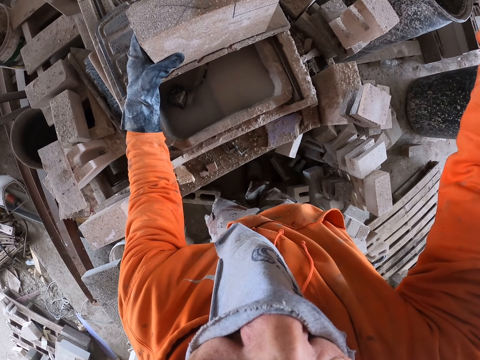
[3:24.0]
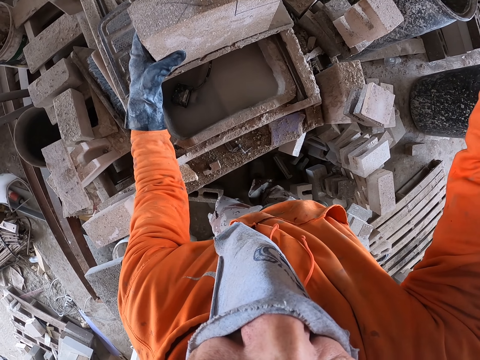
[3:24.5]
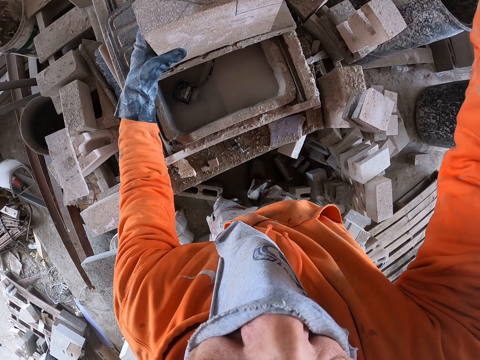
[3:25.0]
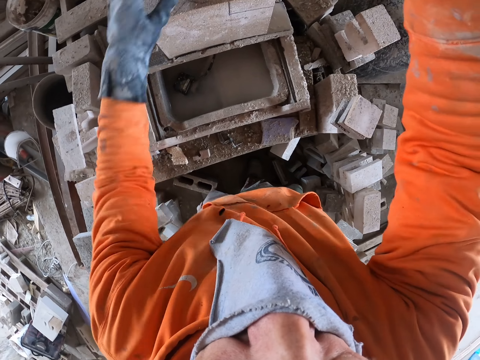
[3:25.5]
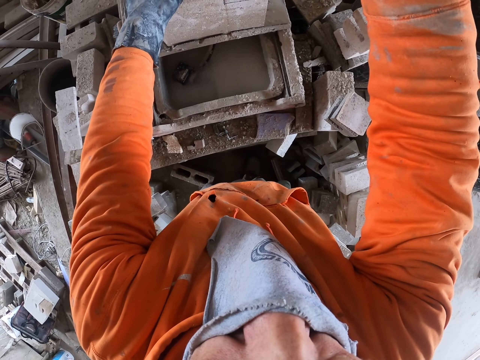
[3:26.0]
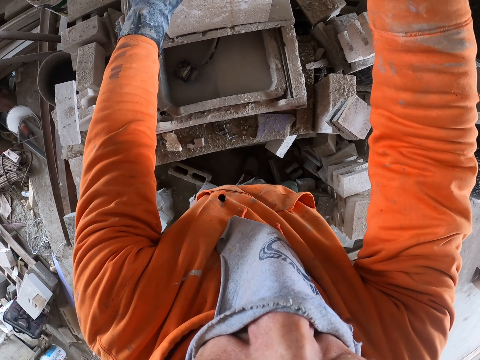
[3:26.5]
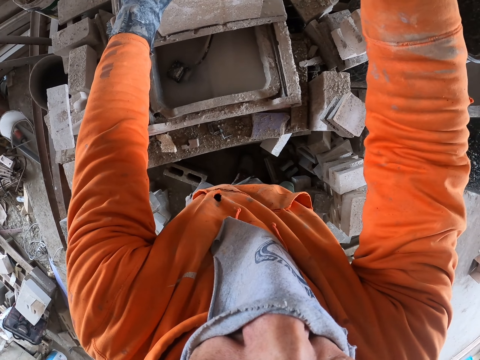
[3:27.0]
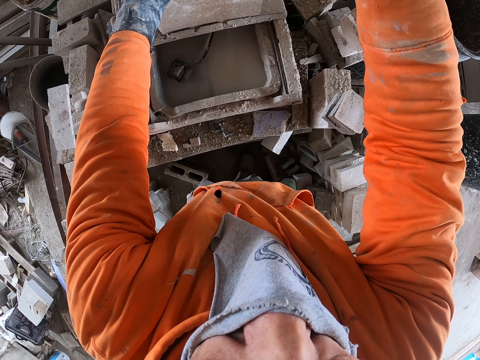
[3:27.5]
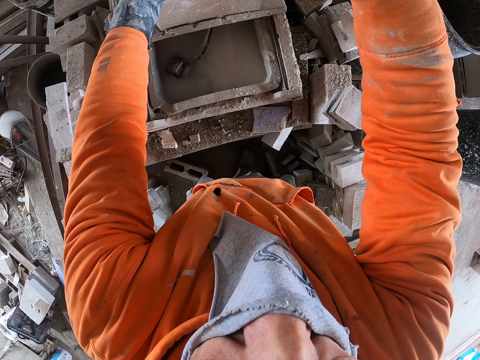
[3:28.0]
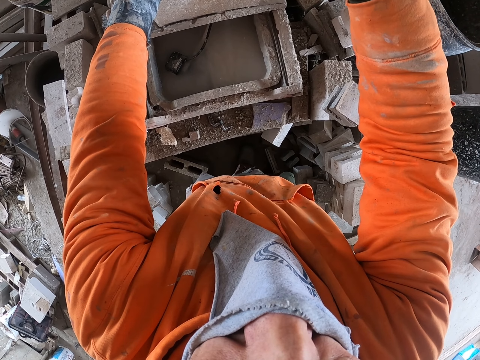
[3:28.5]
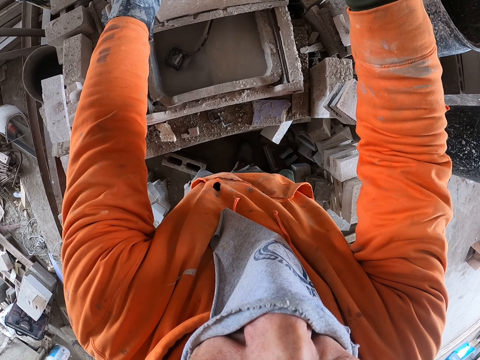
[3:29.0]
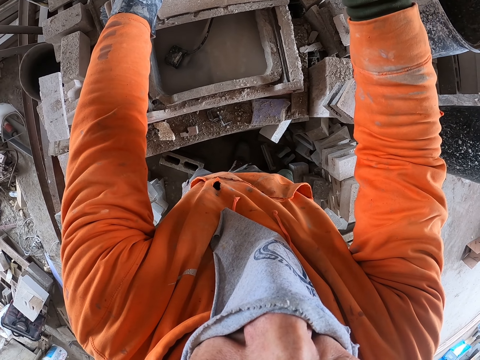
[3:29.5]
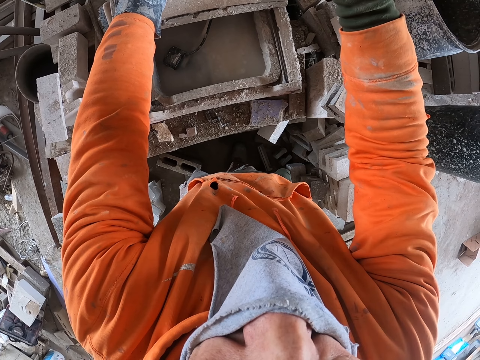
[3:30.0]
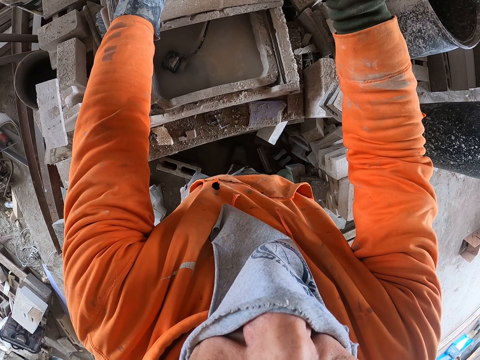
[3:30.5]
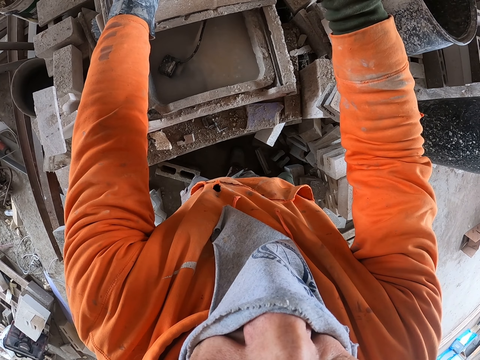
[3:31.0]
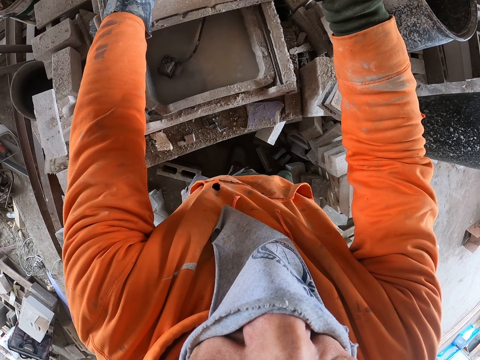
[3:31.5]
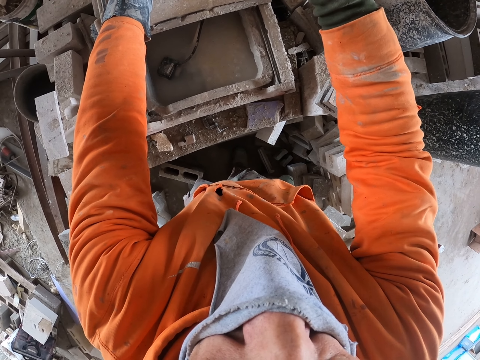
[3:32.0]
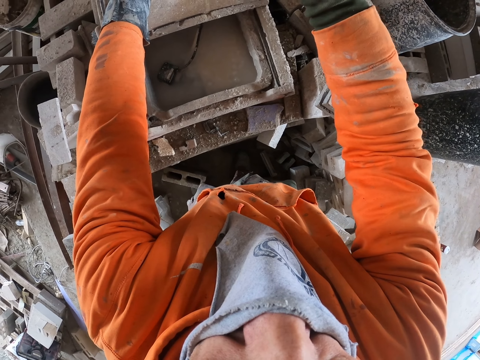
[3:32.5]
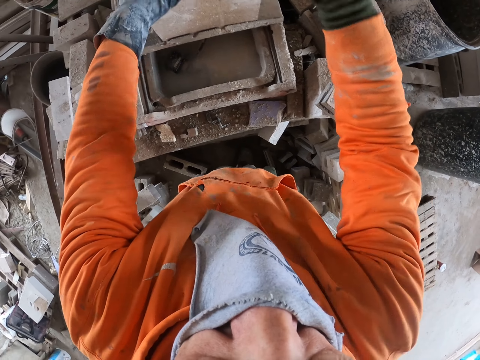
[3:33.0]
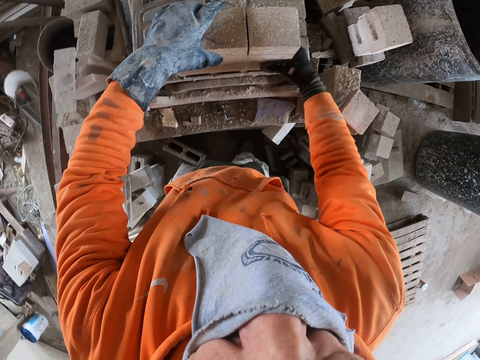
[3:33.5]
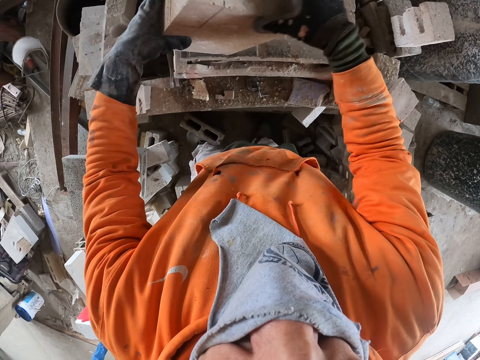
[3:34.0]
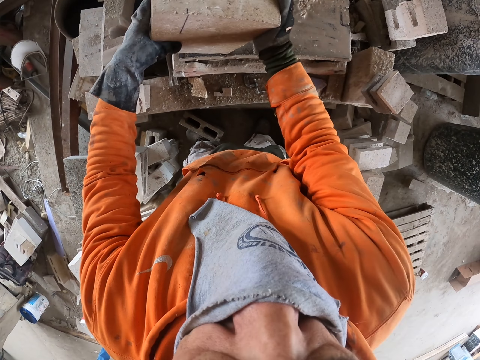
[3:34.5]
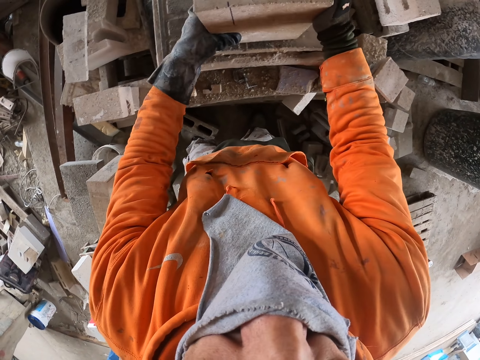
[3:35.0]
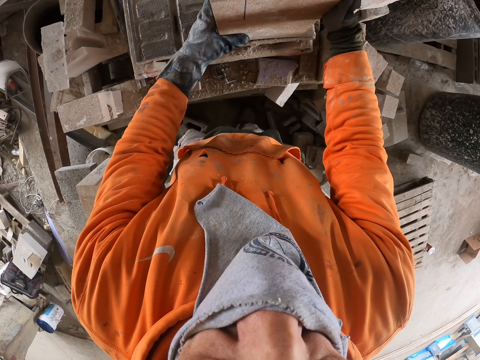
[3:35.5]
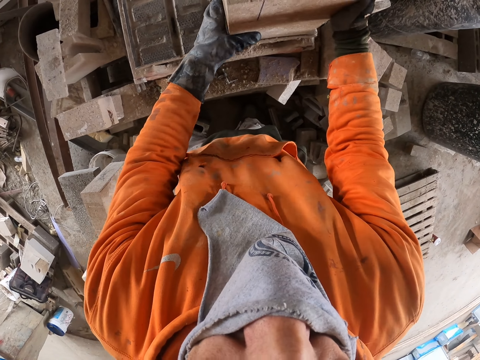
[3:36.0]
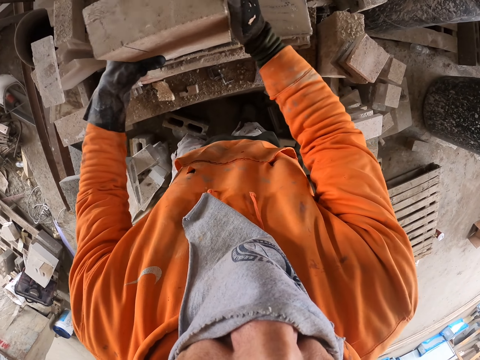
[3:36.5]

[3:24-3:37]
The camera wearer adjusts the concrete block on the cutter. They cut the concrete block. They hold the concrete block.

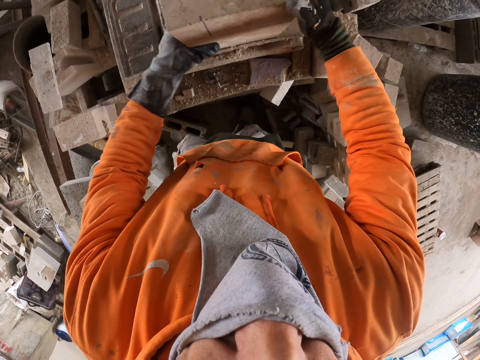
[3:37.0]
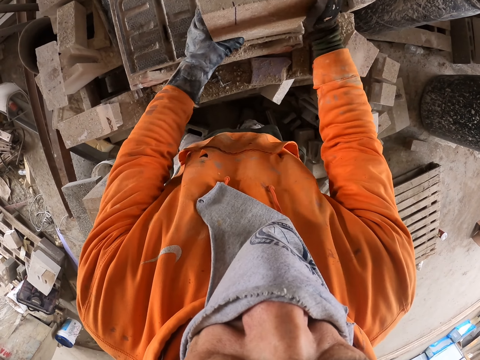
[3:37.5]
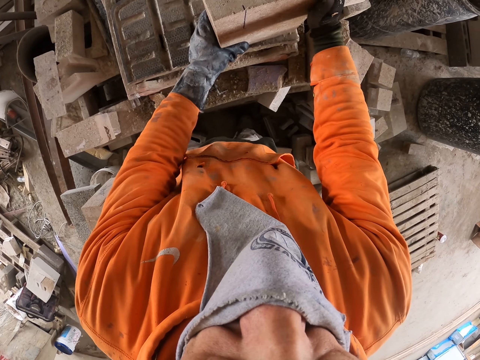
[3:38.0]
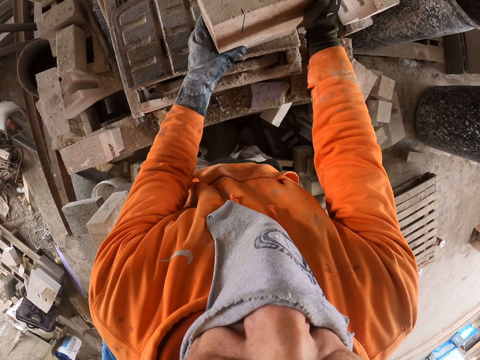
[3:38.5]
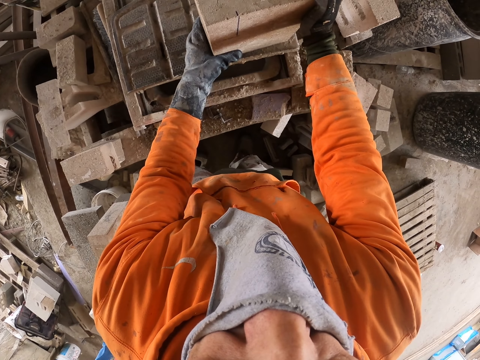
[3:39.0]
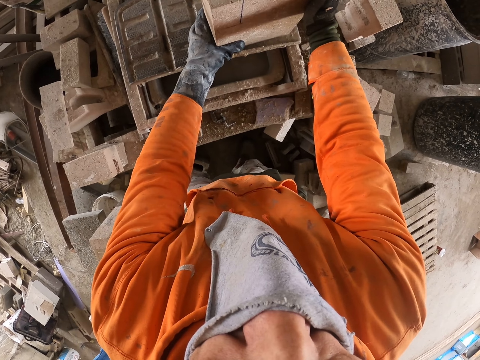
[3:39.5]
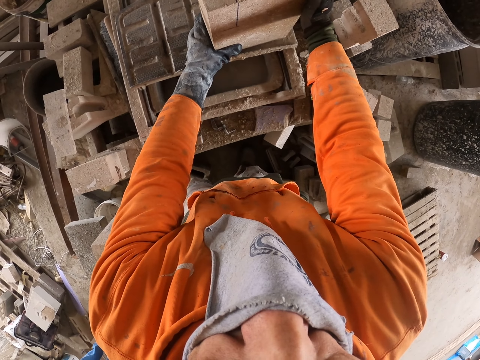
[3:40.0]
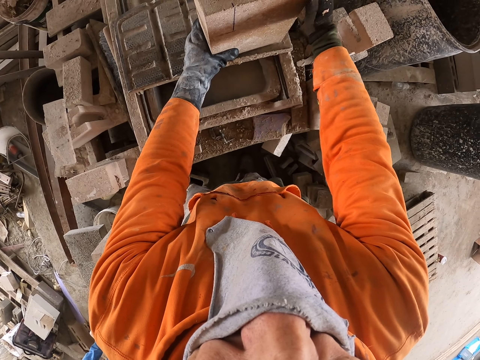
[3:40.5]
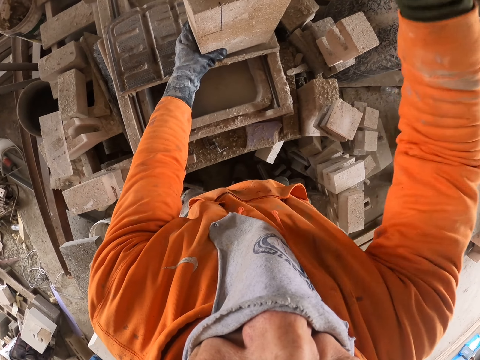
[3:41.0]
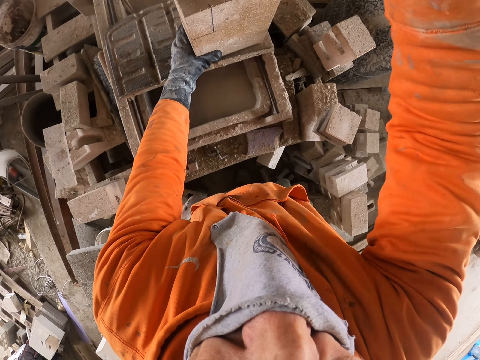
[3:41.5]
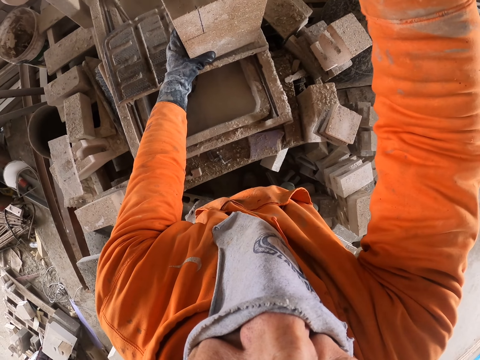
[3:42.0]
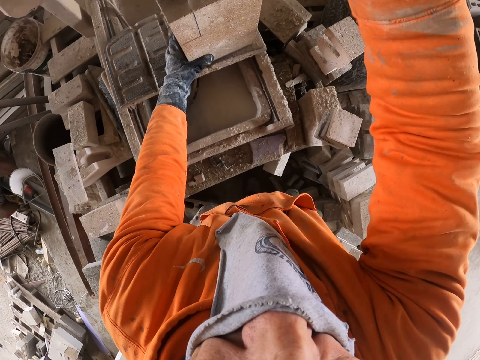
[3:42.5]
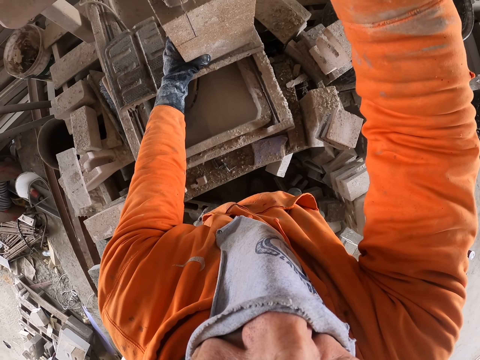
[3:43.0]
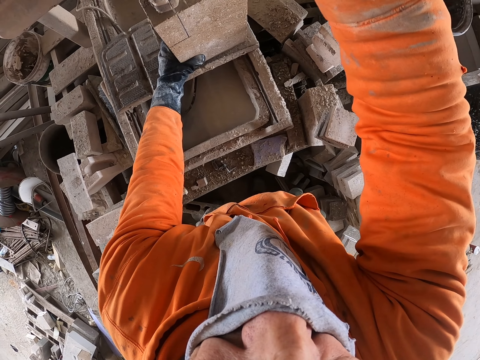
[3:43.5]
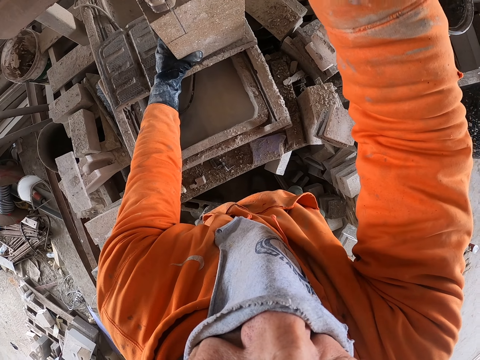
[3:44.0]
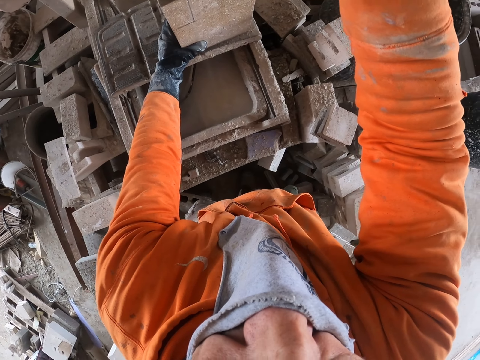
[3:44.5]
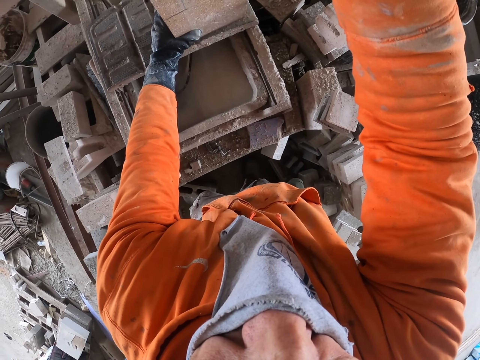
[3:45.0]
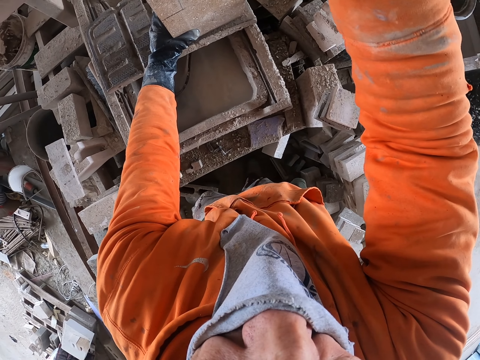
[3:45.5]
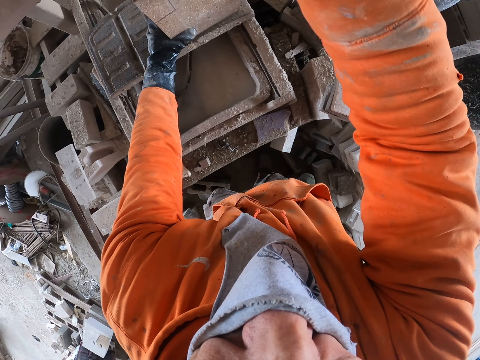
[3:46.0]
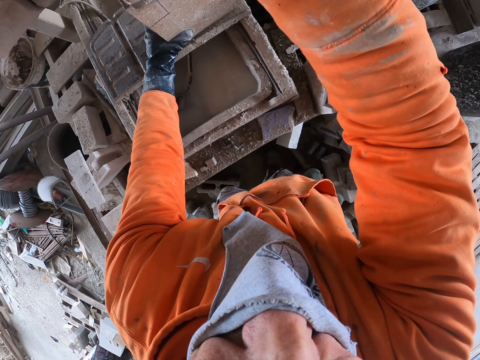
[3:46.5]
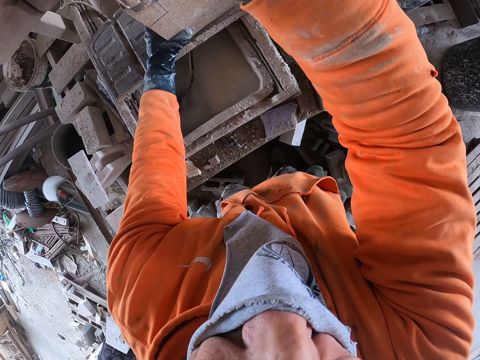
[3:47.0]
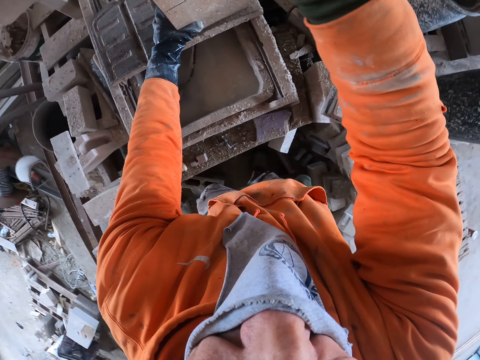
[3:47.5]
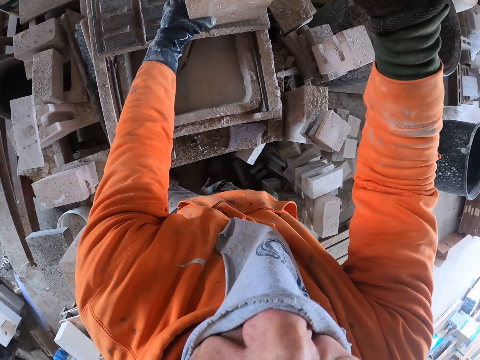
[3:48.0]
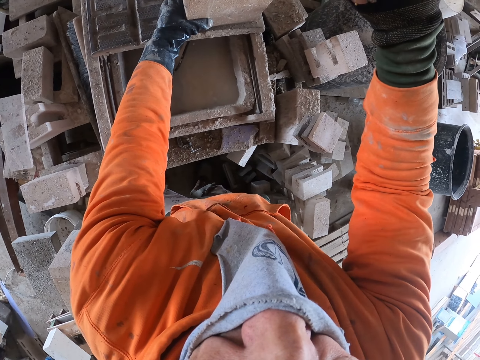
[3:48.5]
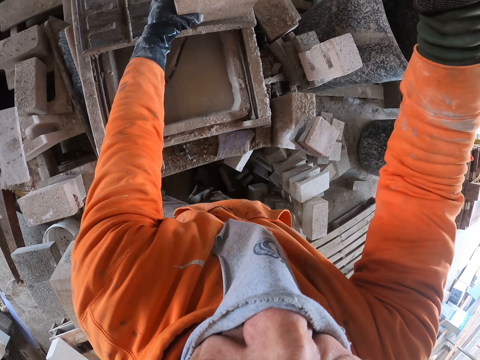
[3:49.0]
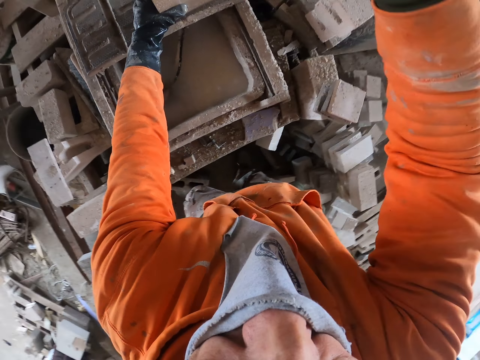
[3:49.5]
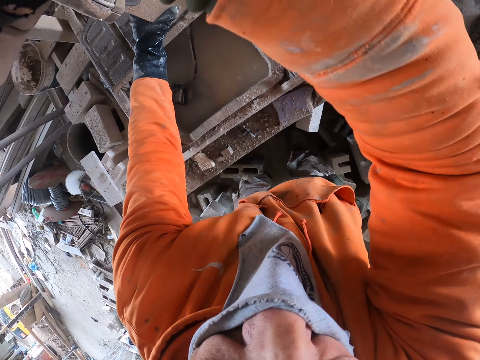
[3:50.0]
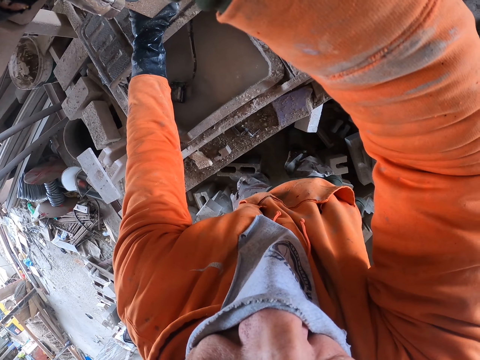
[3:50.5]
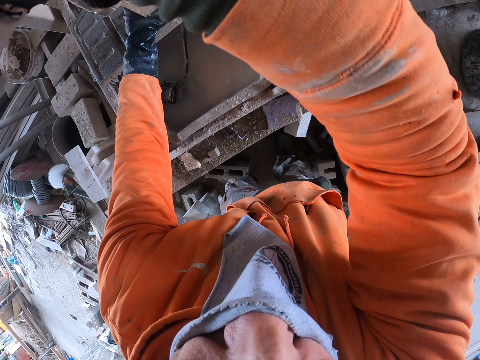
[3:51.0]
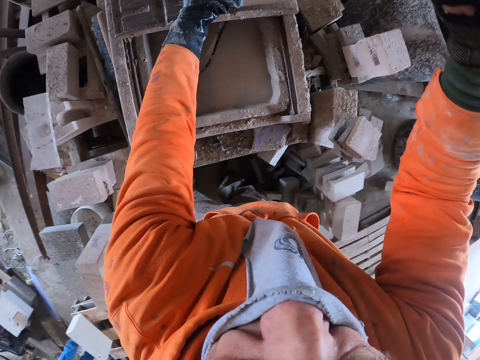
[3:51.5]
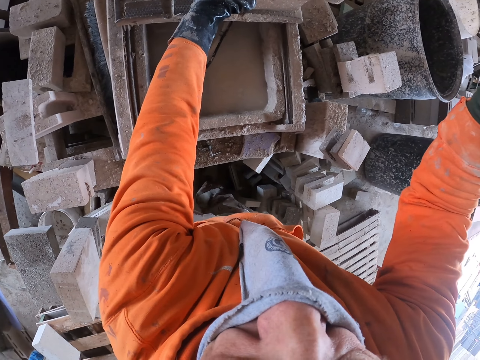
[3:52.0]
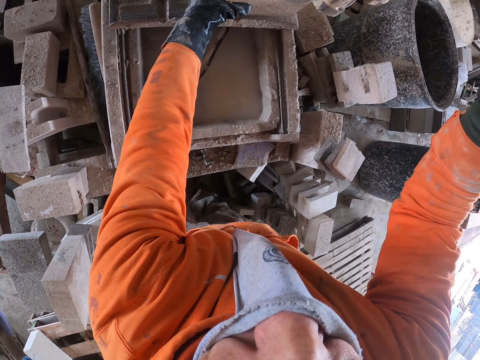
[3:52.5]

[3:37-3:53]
The camera wearer adjusts the concrete block on the cutter. They cut the concrete block repeatedly. They turn around.
